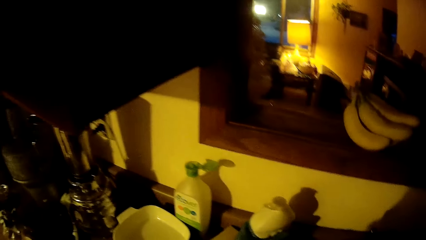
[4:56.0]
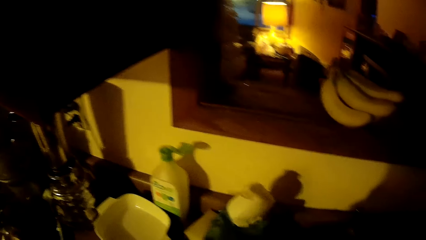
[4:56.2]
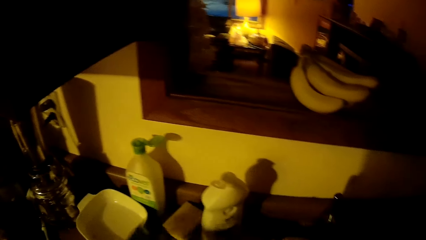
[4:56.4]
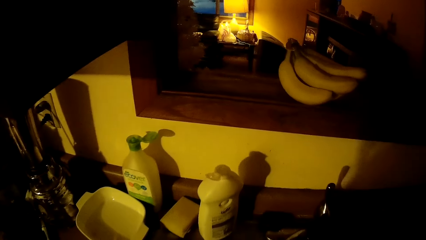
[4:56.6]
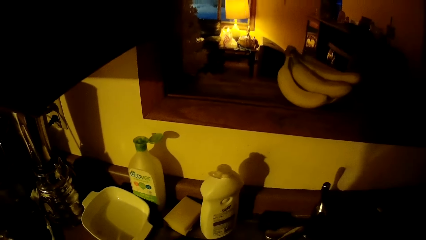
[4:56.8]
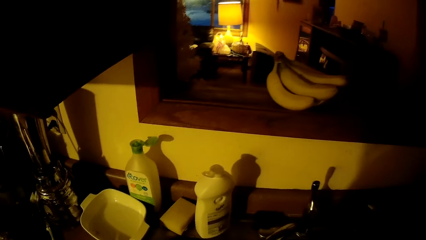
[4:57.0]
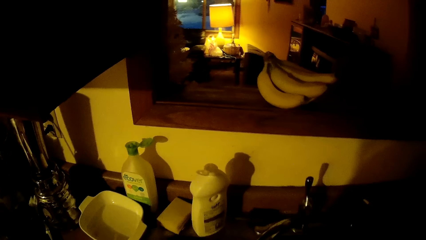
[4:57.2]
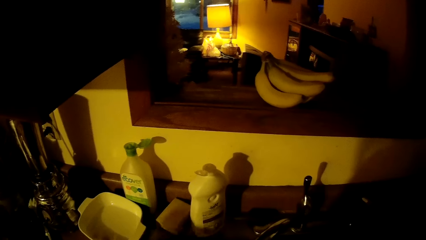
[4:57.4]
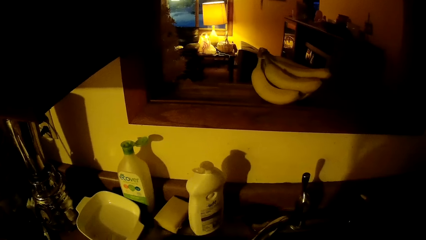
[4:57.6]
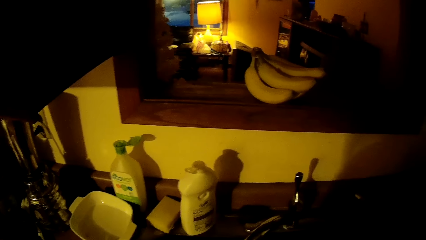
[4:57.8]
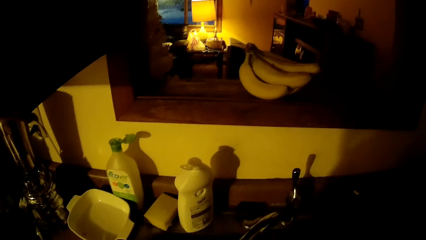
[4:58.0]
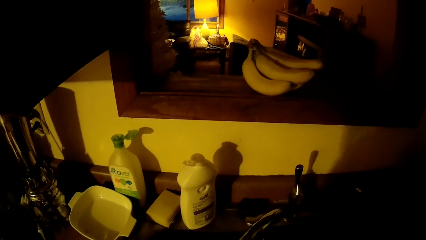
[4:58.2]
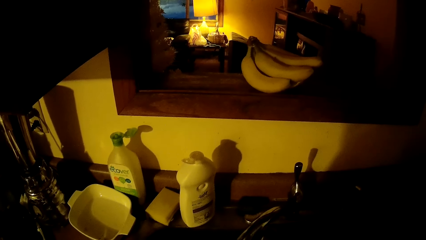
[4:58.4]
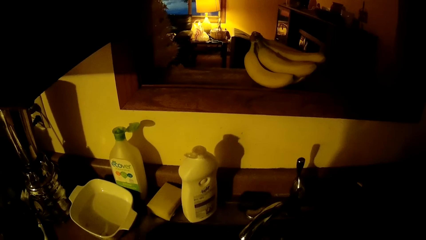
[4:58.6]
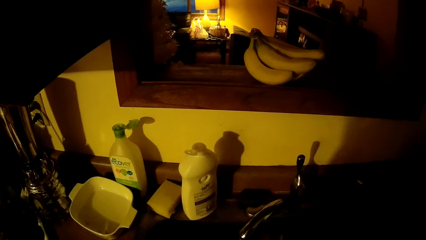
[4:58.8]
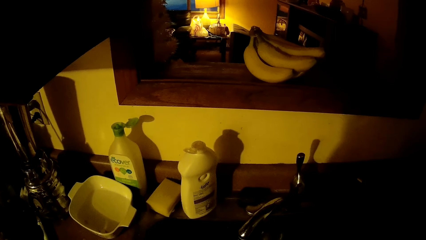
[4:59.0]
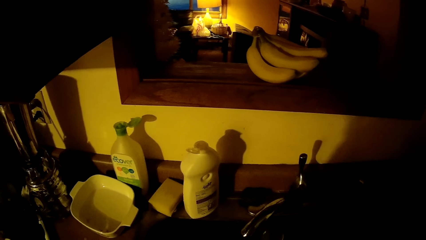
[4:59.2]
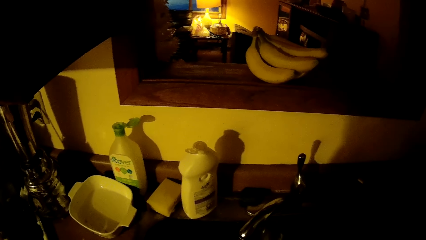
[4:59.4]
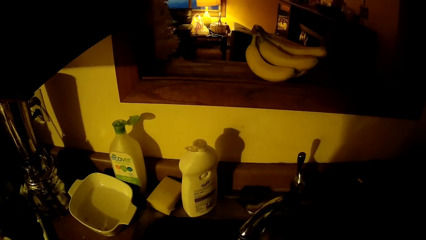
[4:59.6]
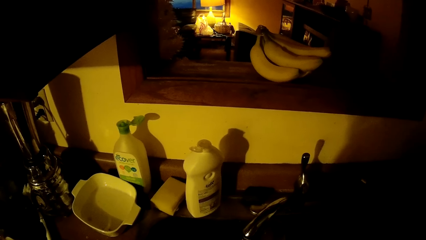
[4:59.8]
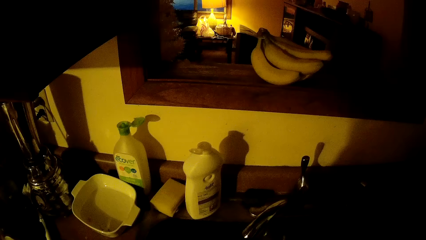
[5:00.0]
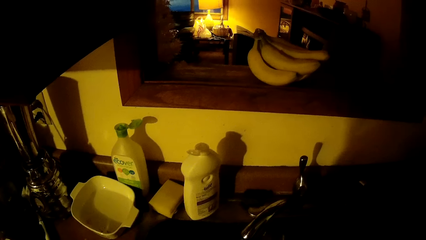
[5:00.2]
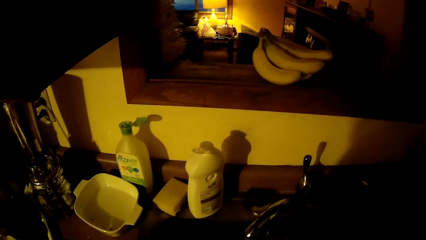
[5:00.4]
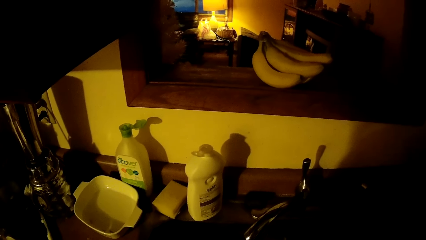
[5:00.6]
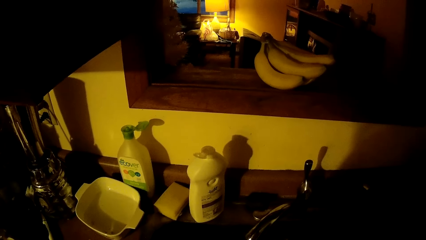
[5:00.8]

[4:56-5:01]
The camera wearer drops the liquid soap bottle on the sink with her left hand.

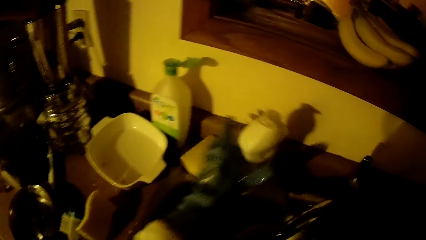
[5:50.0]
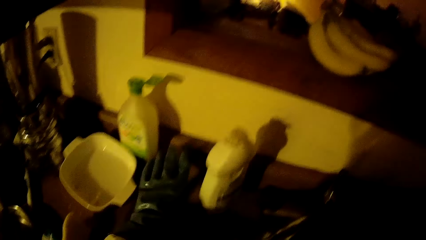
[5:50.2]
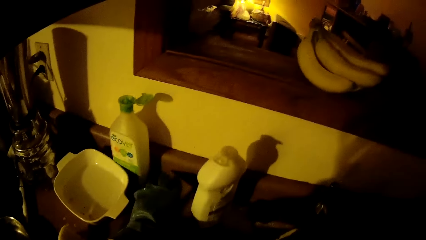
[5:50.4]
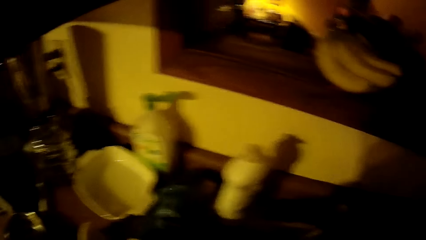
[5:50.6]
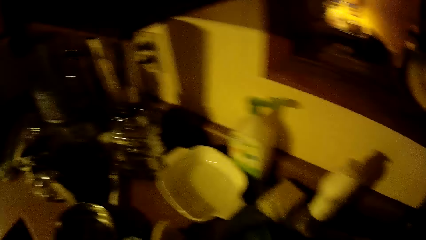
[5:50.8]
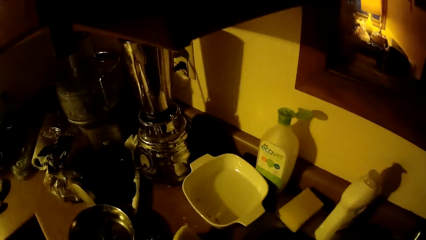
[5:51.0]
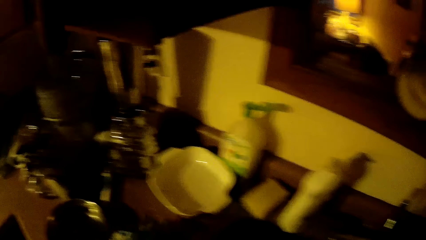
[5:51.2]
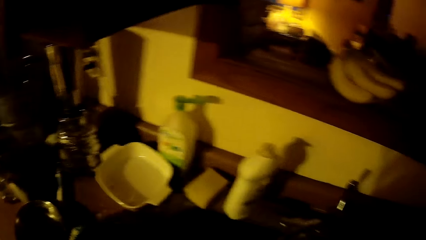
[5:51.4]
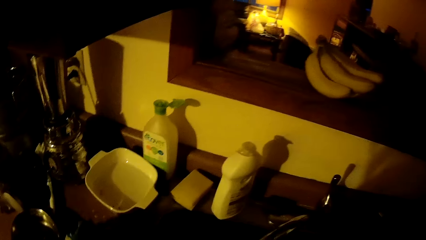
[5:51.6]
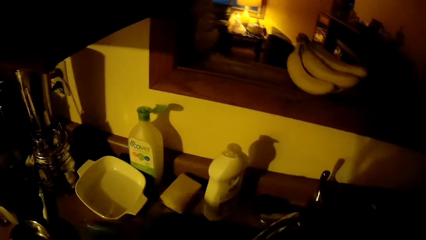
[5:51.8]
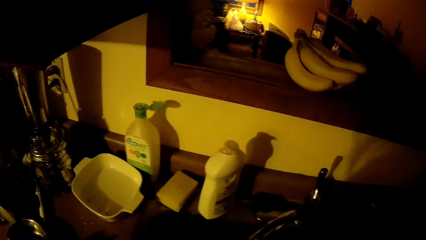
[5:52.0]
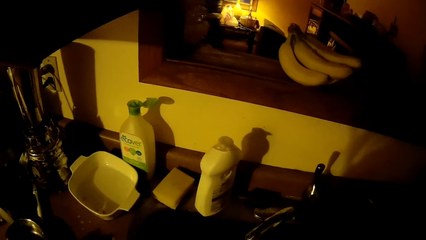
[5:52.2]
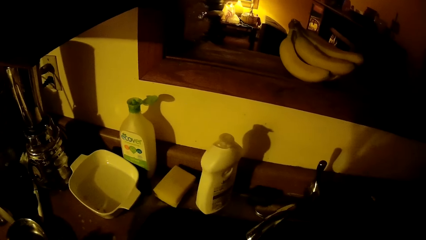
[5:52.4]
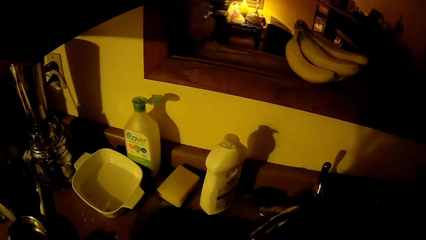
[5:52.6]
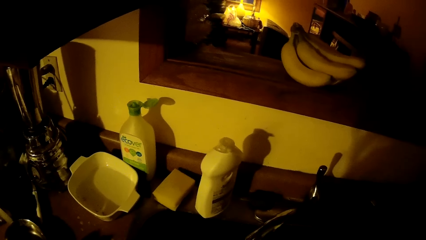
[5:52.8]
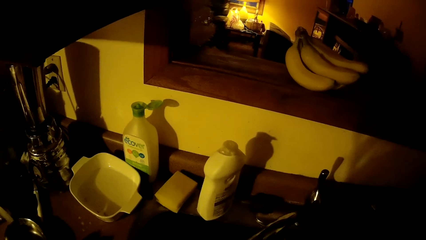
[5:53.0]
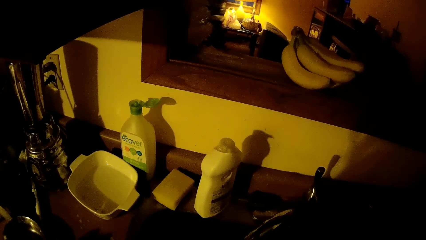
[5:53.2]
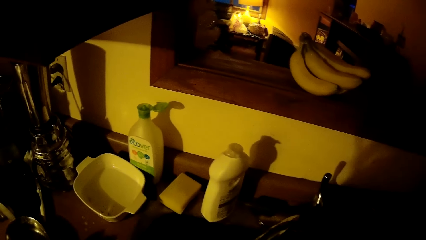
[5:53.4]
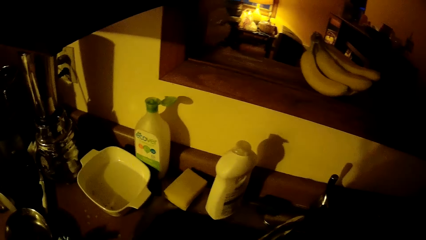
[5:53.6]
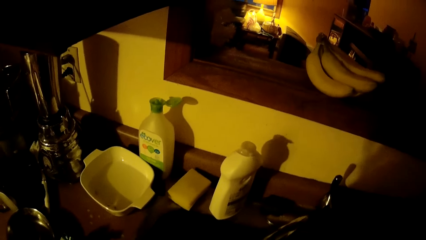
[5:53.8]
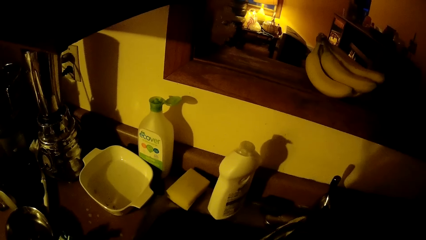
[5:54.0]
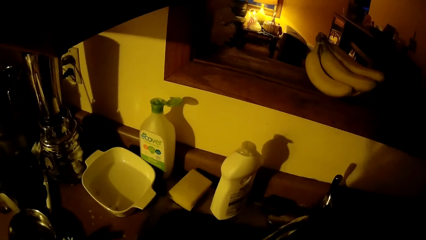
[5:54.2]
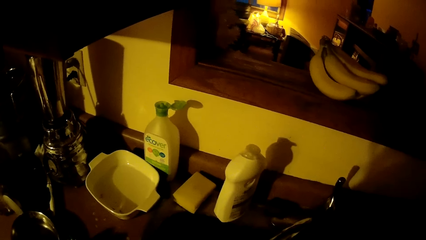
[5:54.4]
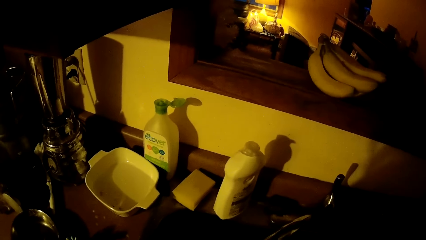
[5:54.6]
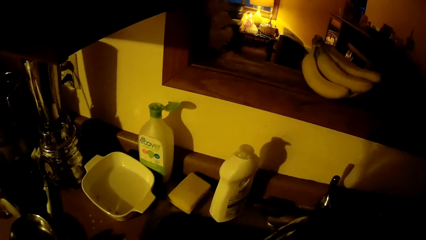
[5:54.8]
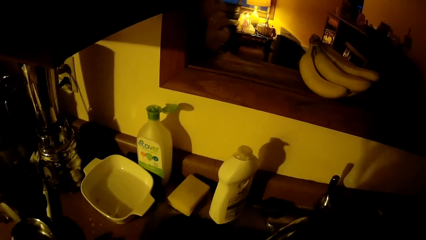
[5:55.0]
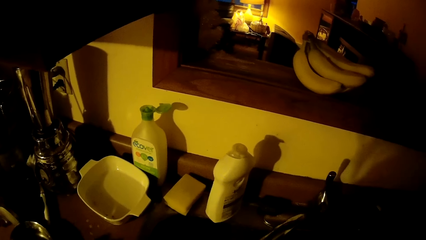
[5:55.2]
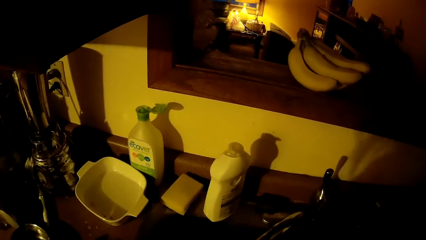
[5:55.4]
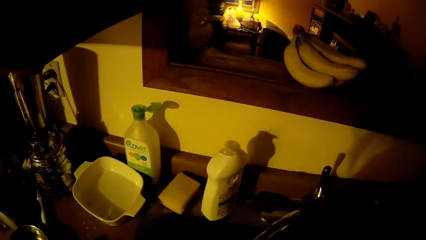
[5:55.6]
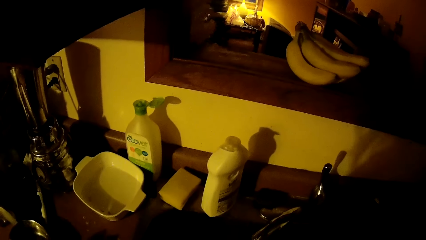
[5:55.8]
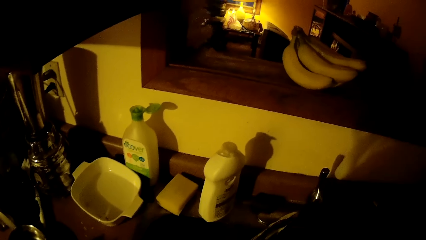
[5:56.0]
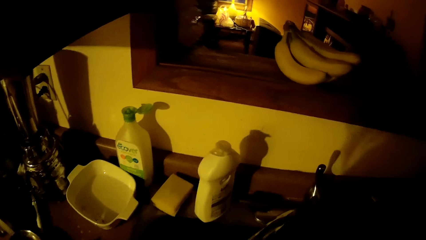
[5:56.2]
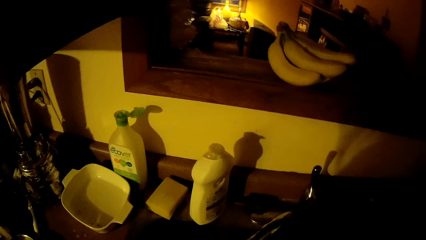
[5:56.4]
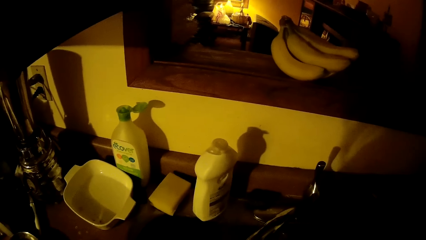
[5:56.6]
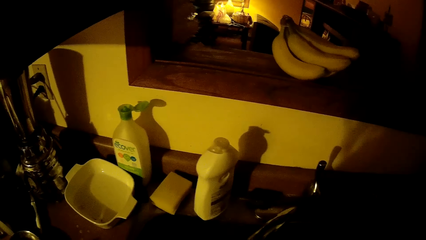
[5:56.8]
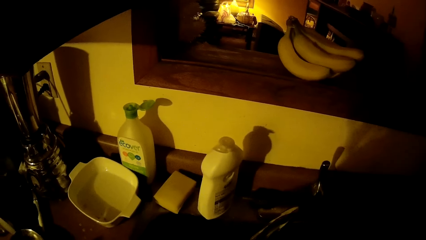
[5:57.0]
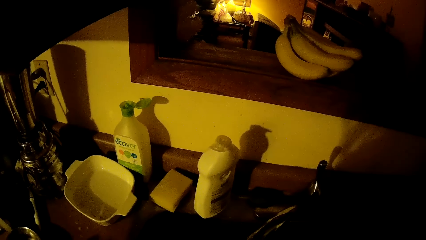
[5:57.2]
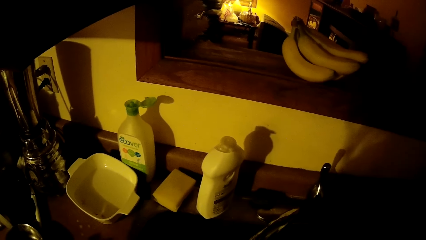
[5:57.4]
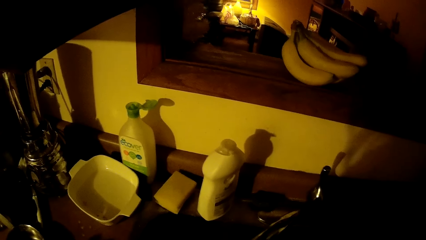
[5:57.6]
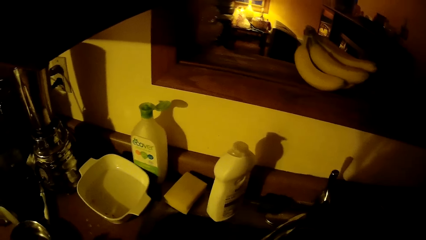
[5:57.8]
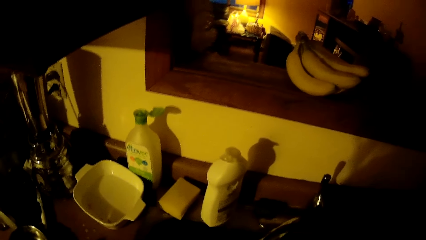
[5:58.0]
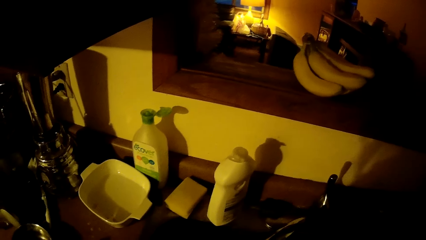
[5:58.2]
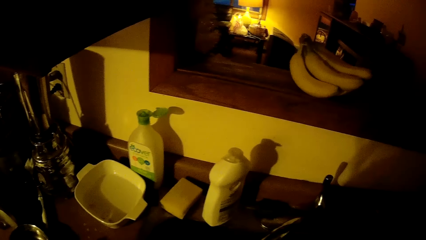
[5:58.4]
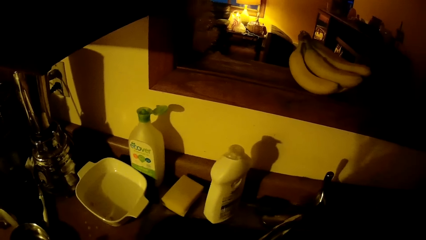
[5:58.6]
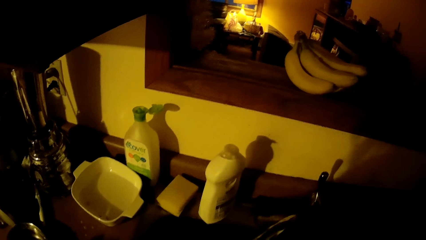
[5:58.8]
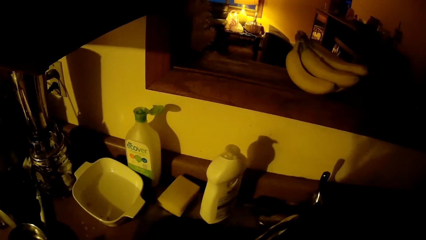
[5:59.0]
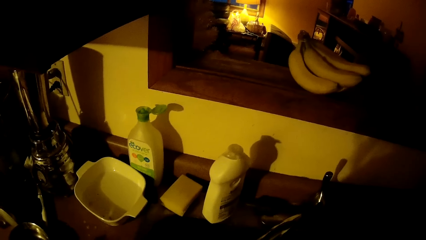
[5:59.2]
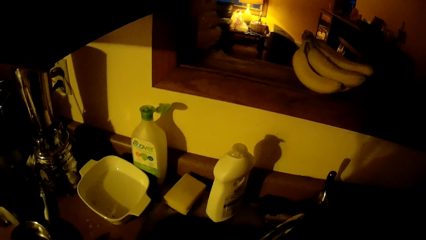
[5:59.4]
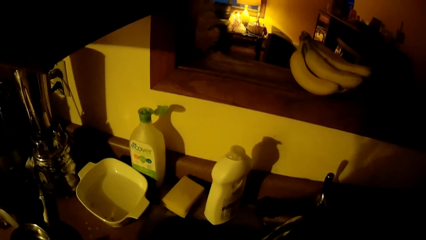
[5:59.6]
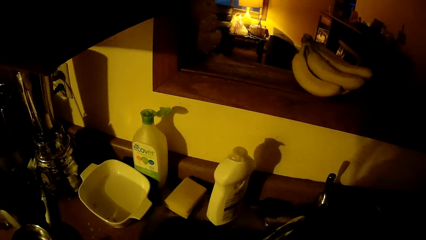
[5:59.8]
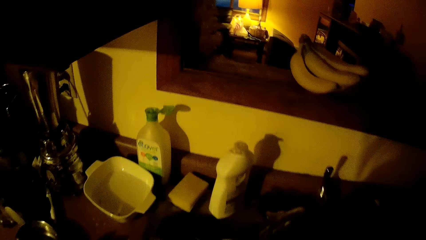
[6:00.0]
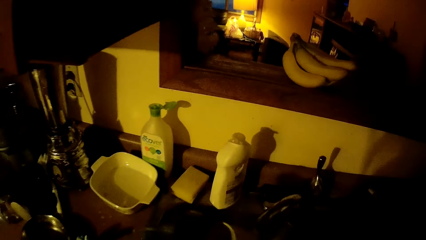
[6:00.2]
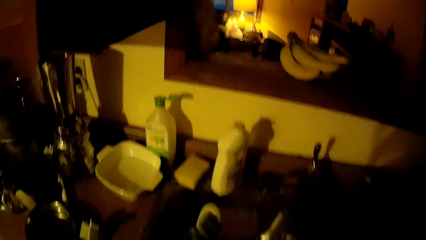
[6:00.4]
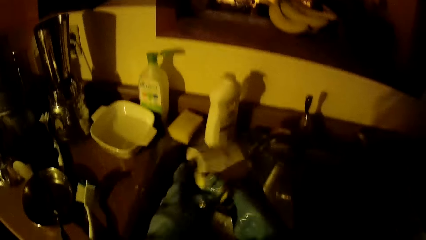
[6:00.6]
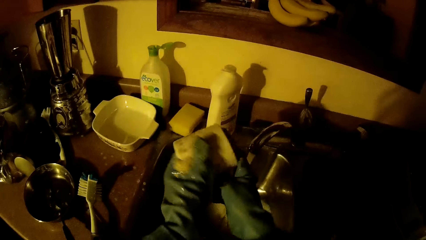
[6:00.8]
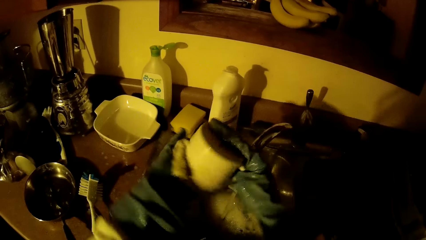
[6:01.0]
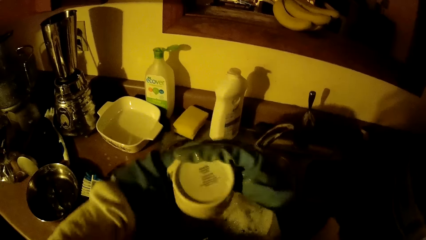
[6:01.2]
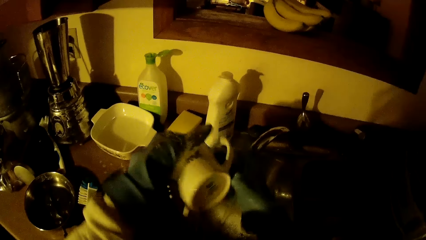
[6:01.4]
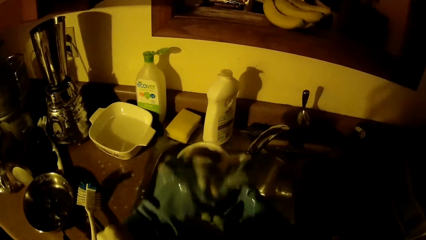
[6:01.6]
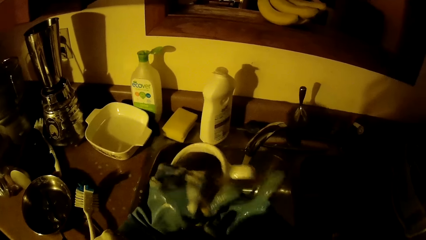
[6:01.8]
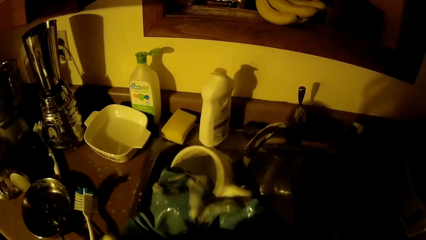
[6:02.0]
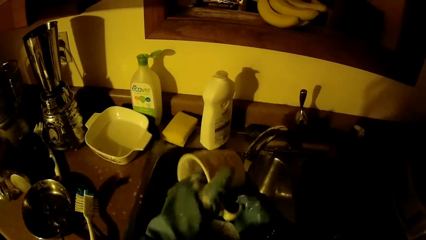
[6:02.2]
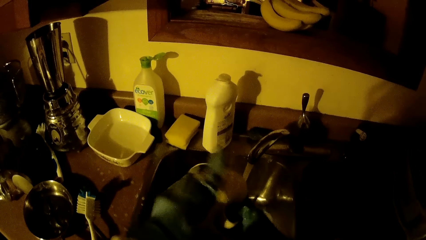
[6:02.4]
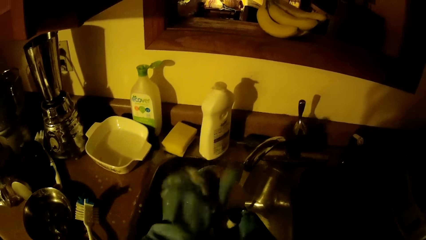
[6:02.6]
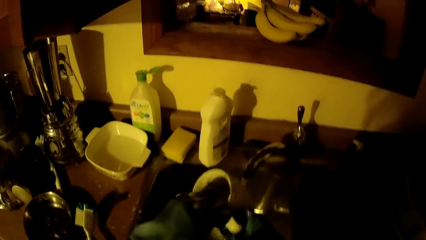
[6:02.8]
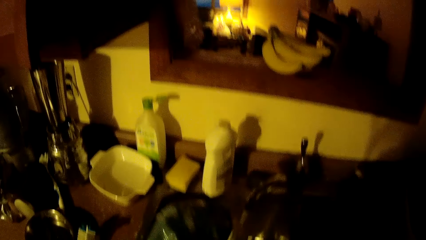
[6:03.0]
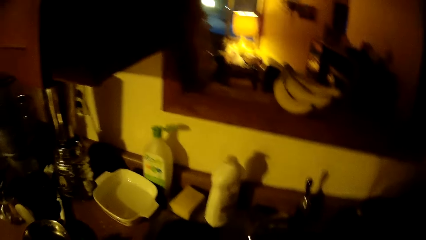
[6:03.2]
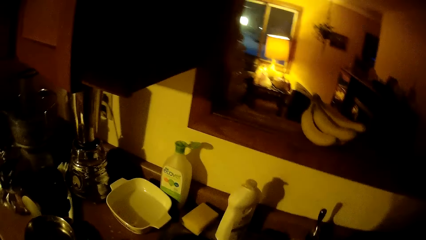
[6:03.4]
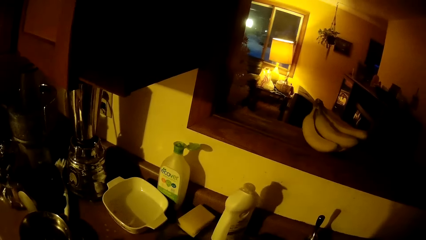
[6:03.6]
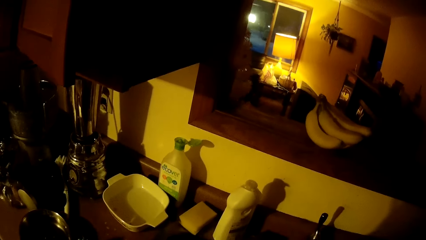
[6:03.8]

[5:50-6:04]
The camera wearer drops the liquid soap bottle on the sink with her left hand. She holds the sponge. She touches the sponge on the sink with her left hand. She washes the mug with her hands.
